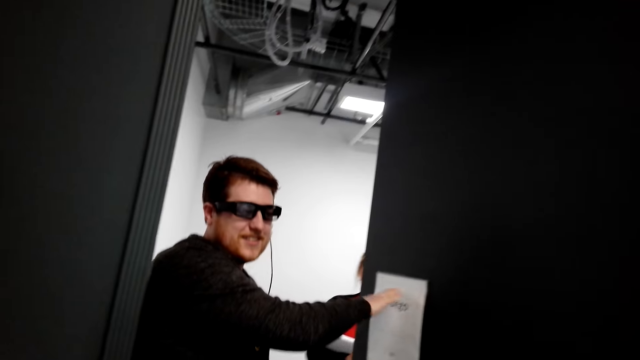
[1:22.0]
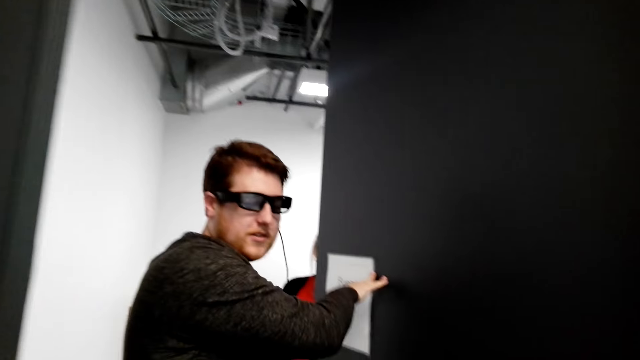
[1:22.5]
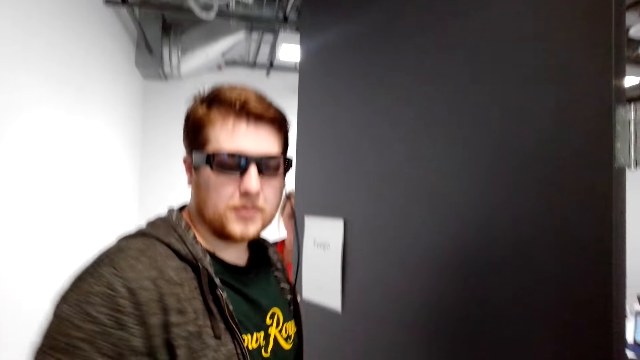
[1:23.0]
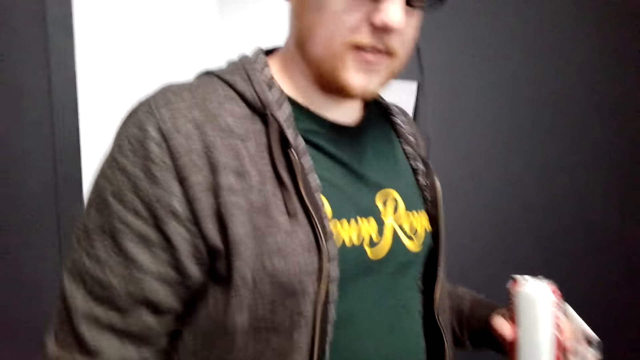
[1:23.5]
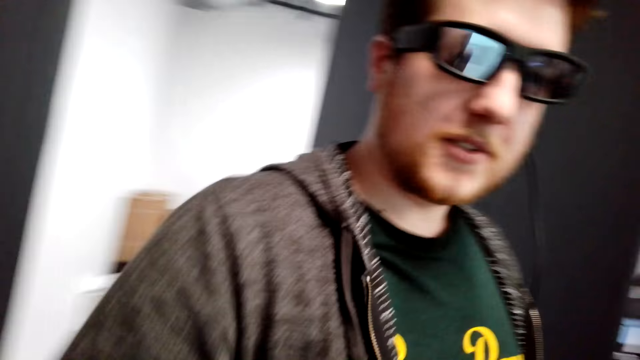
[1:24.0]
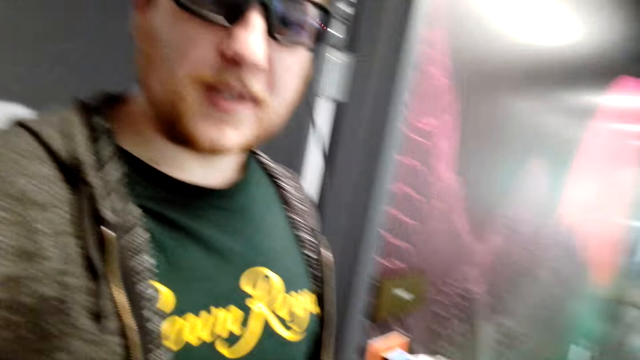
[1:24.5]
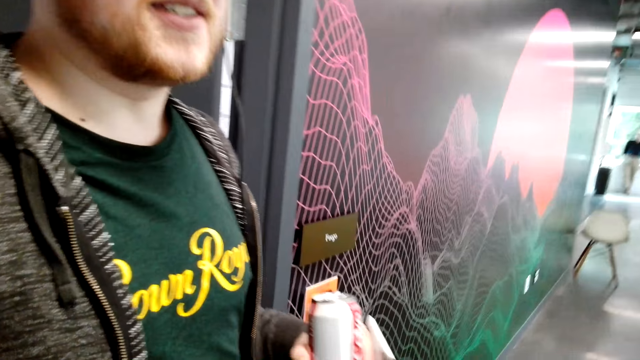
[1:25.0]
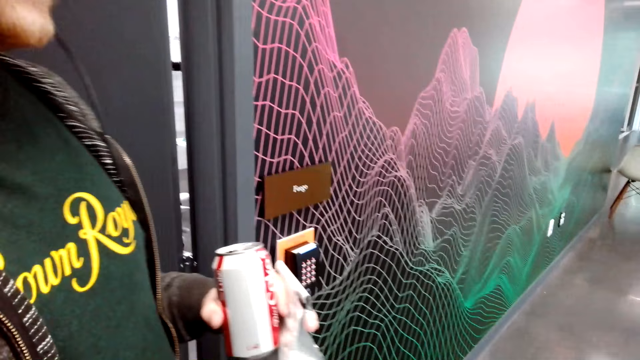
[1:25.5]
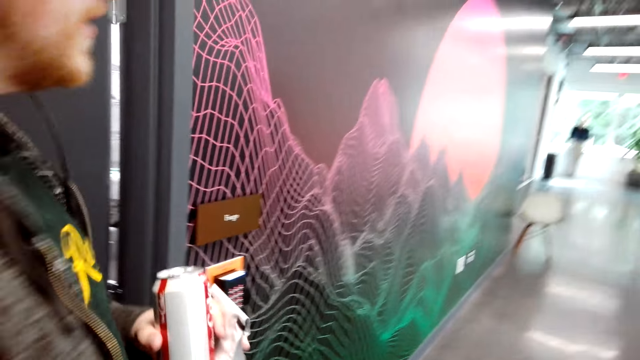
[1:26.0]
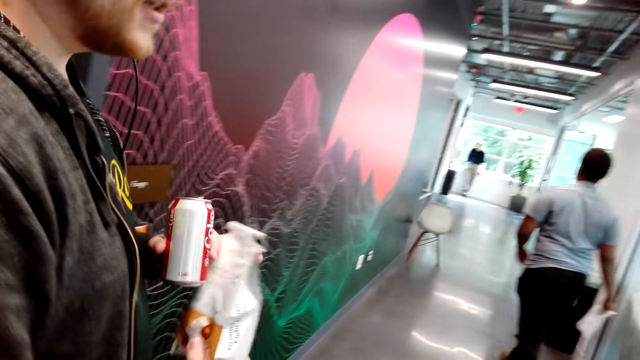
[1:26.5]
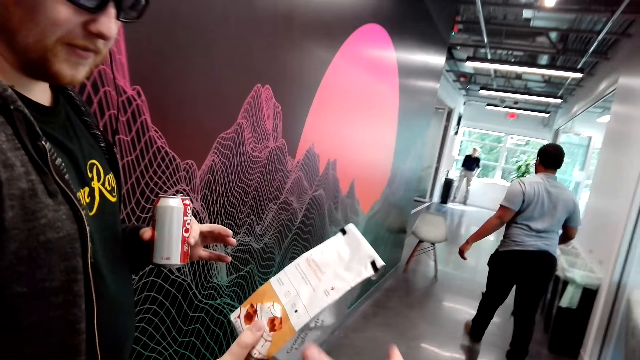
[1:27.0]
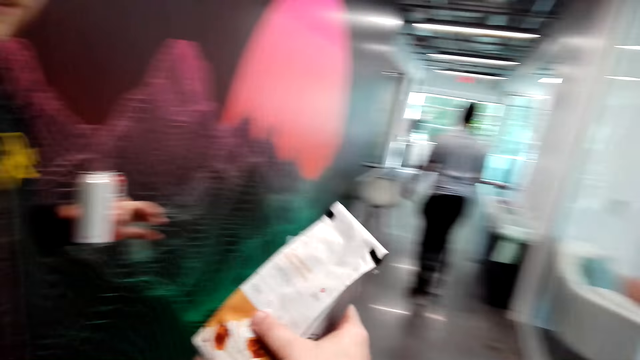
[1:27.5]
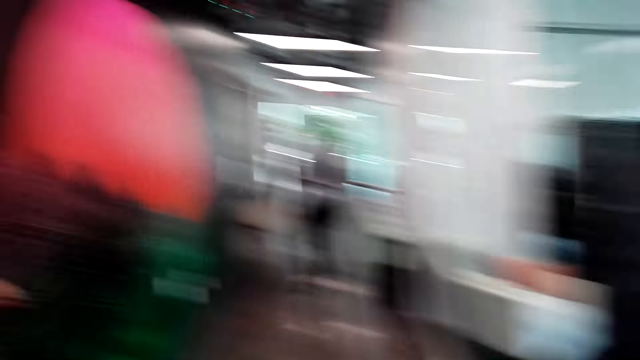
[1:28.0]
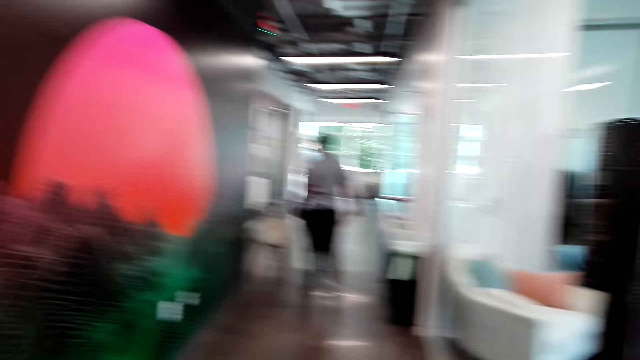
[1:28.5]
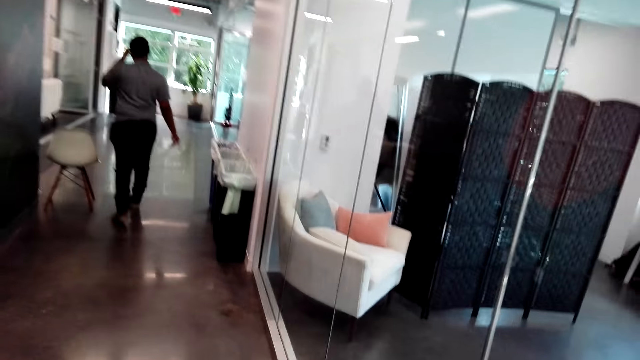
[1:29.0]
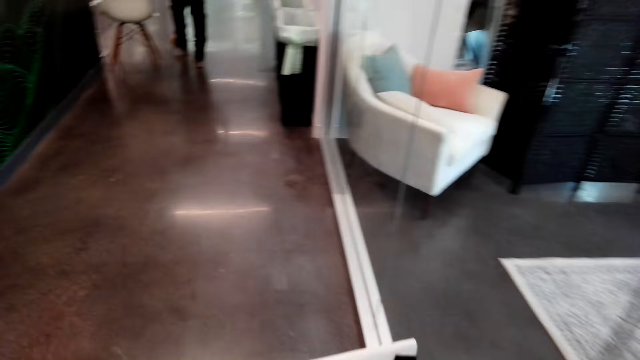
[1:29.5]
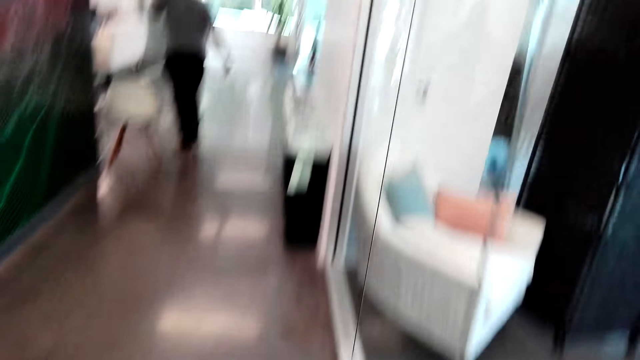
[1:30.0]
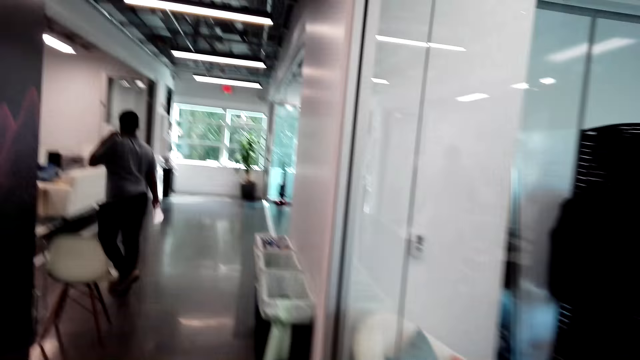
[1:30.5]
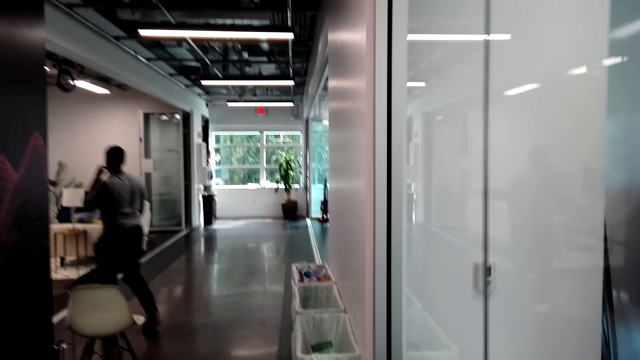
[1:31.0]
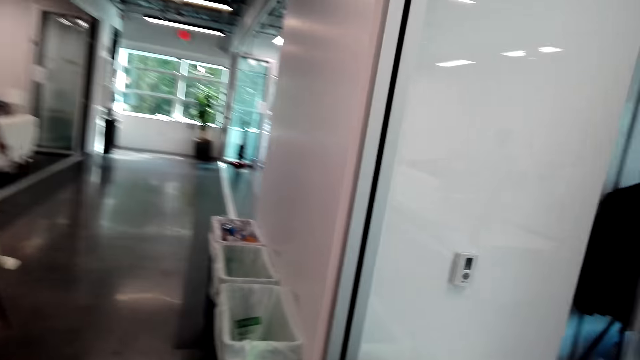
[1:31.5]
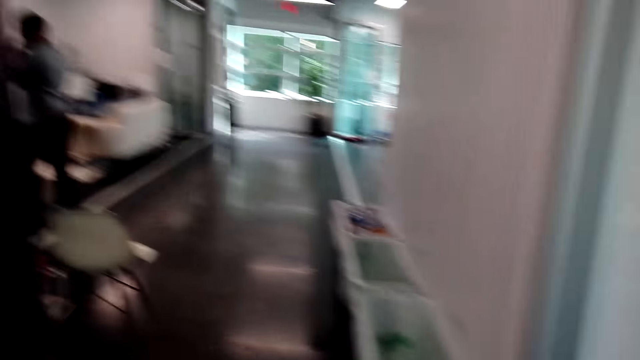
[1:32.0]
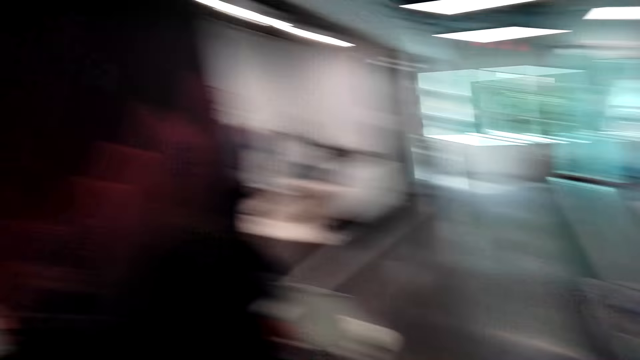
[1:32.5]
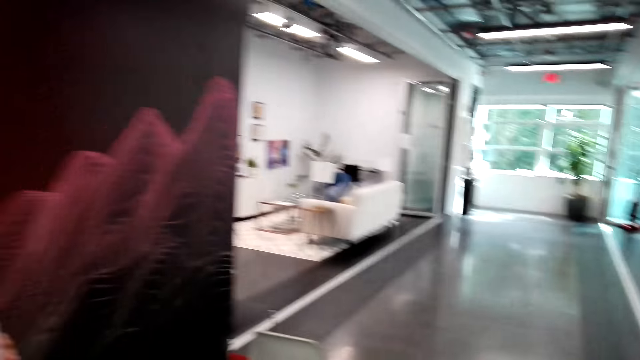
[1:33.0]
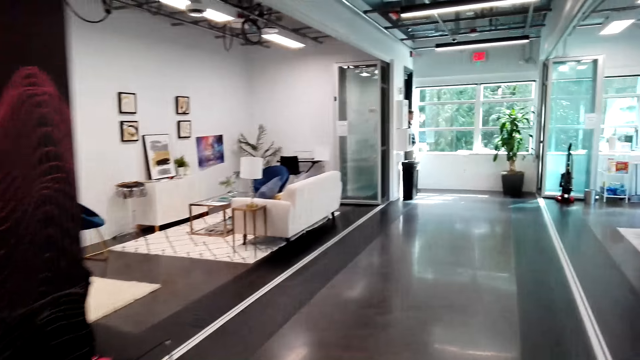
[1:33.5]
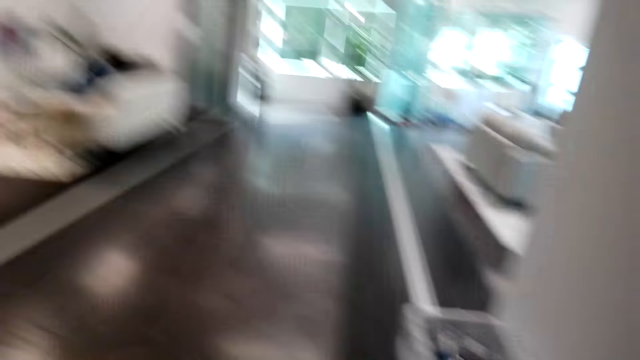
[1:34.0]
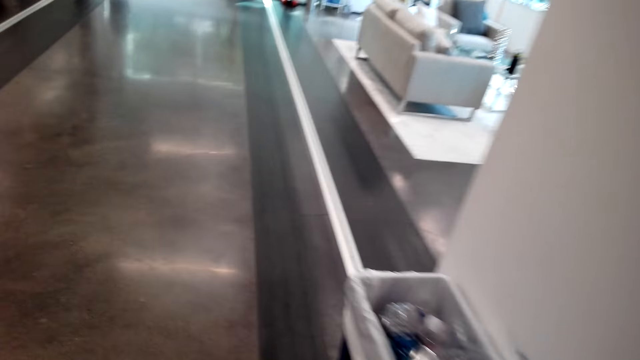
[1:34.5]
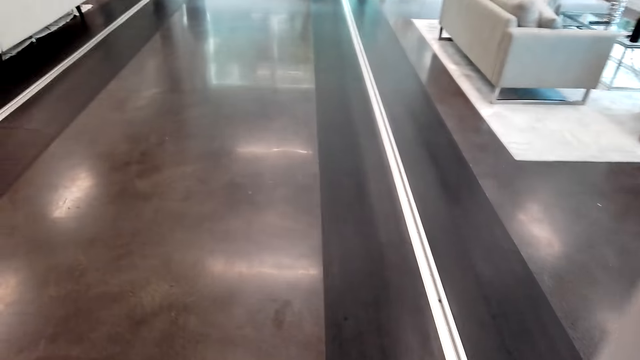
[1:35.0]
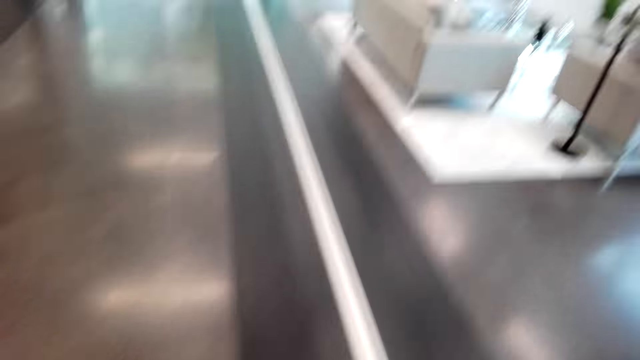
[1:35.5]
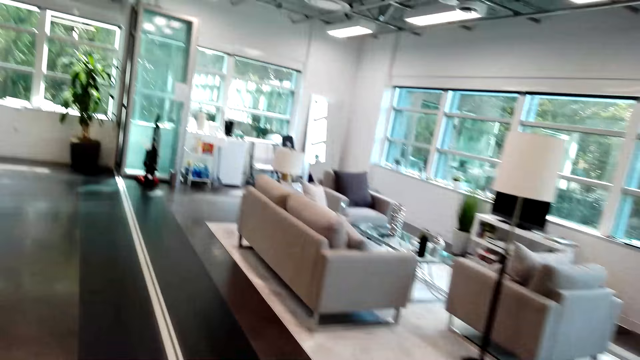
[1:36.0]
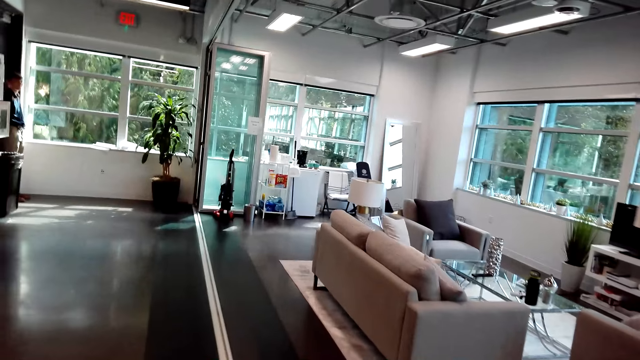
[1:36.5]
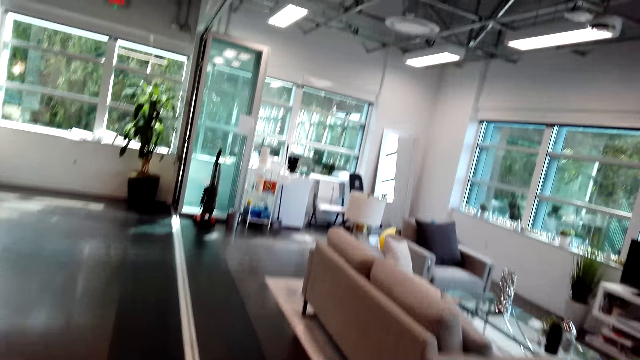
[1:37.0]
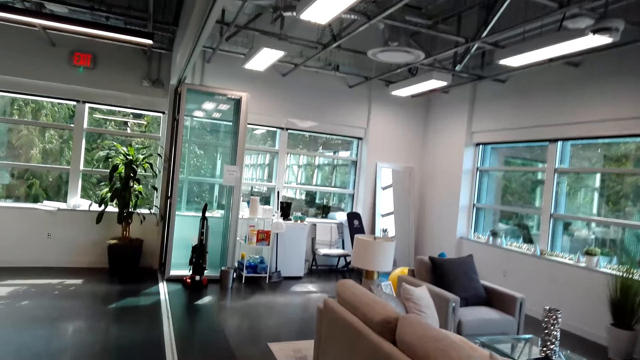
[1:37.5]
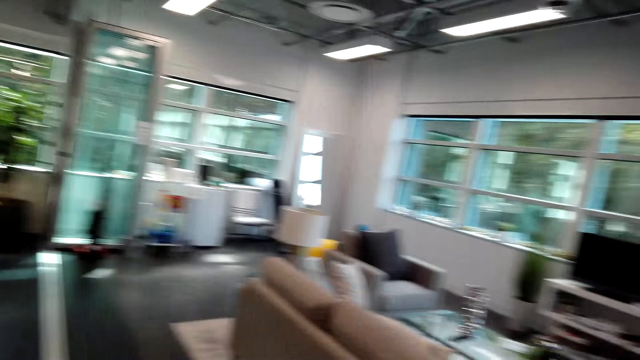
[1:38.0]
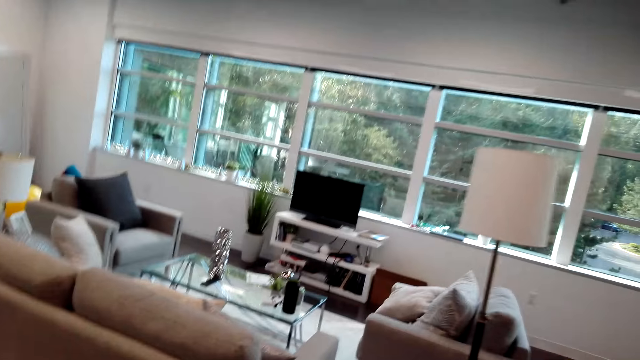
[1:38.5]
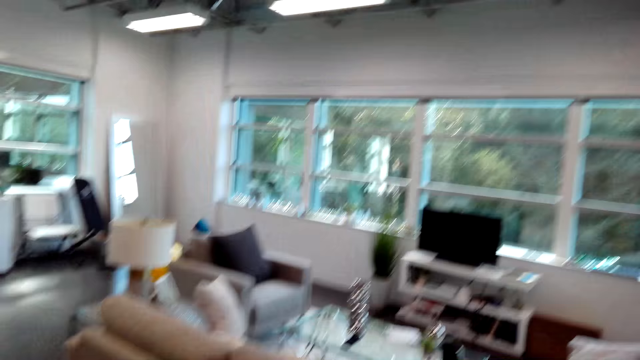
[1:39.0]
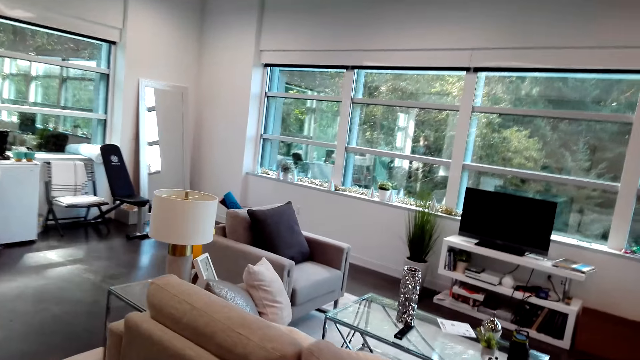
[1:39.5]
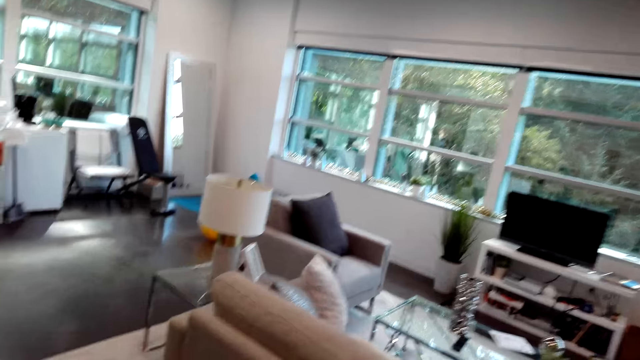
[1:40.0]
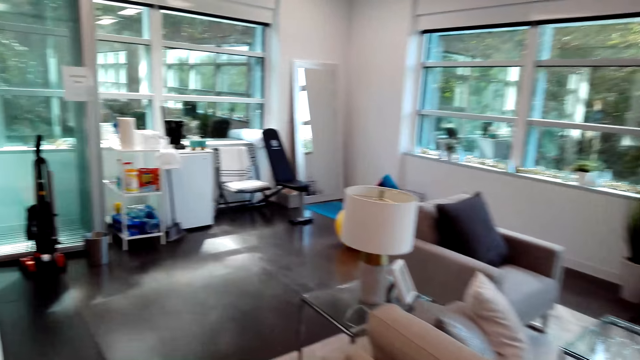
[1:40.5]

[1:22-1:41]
The camera wearer shakes hands with a man. They walk around the room with the man. They take coffee from the man. They interact with the man.
